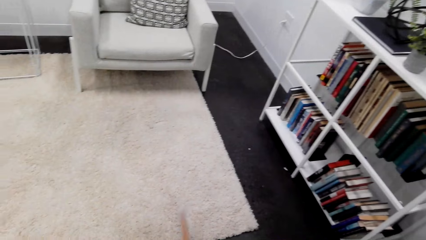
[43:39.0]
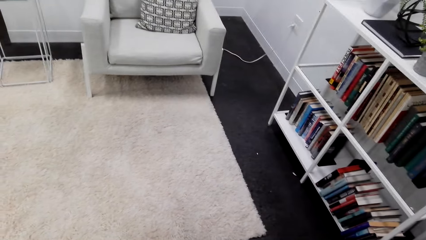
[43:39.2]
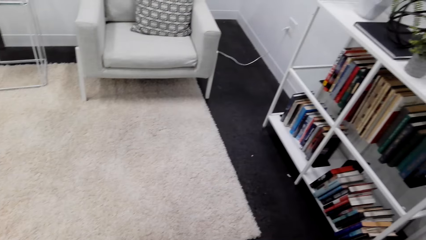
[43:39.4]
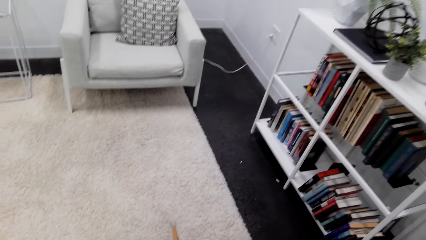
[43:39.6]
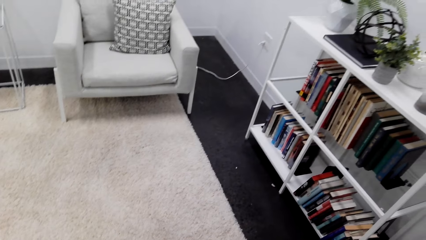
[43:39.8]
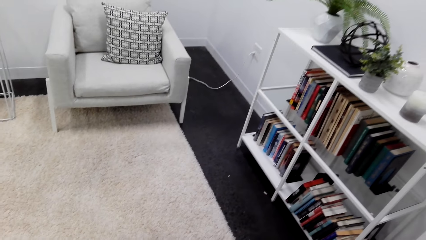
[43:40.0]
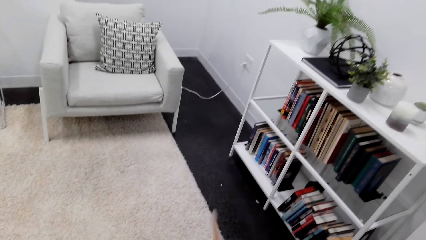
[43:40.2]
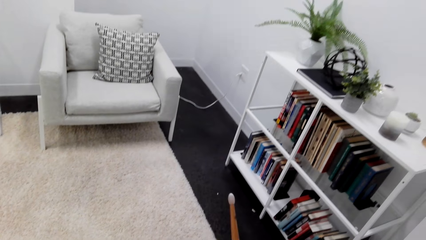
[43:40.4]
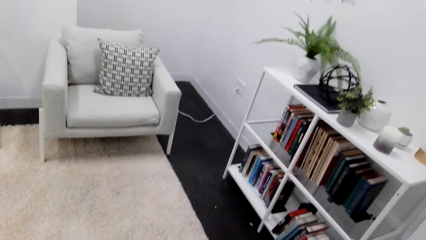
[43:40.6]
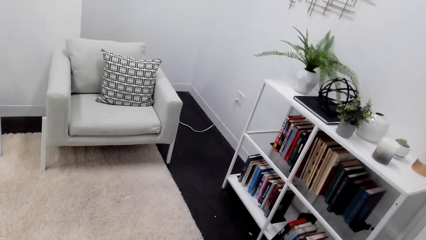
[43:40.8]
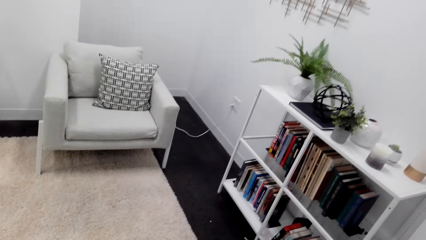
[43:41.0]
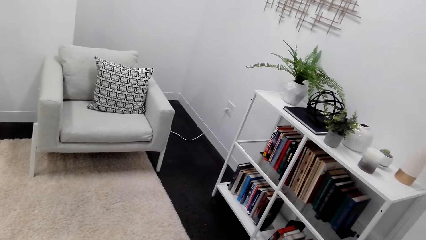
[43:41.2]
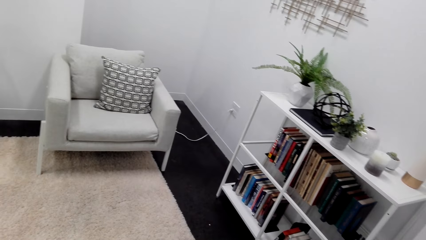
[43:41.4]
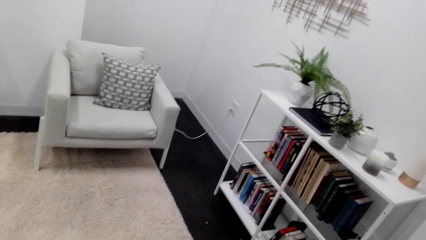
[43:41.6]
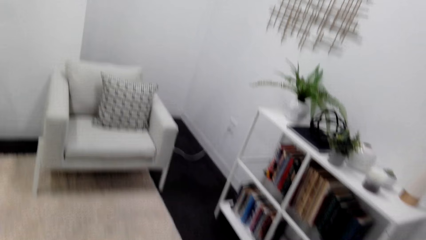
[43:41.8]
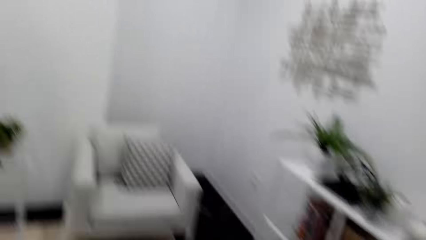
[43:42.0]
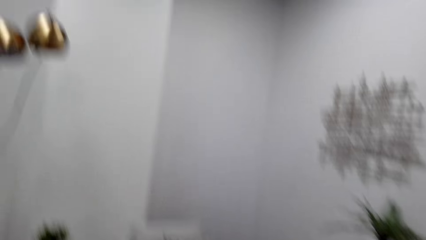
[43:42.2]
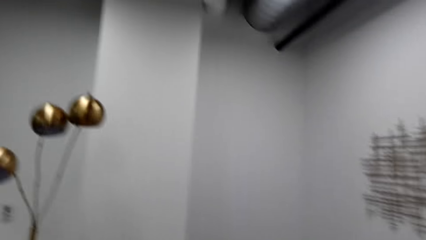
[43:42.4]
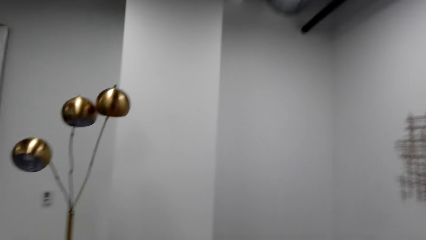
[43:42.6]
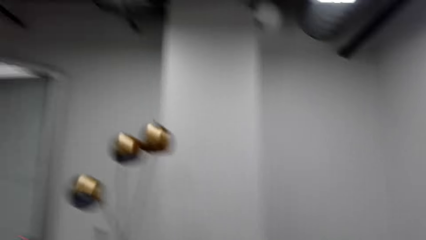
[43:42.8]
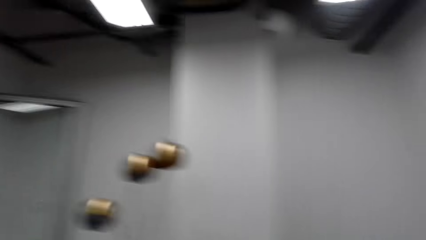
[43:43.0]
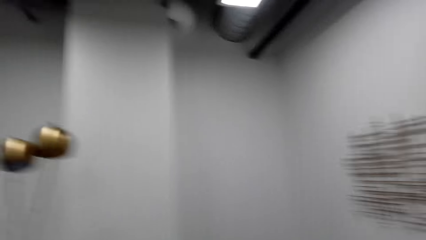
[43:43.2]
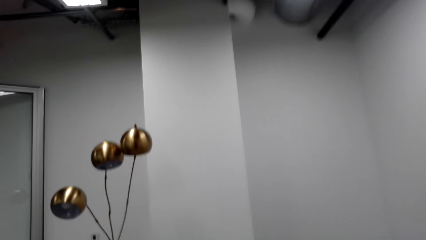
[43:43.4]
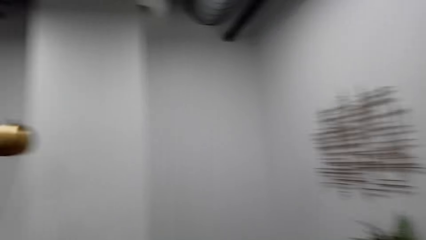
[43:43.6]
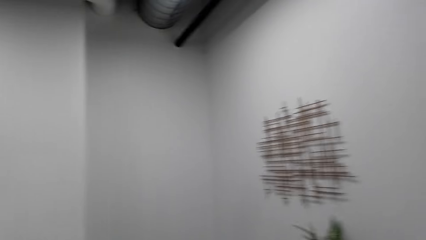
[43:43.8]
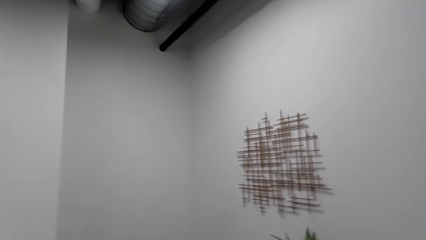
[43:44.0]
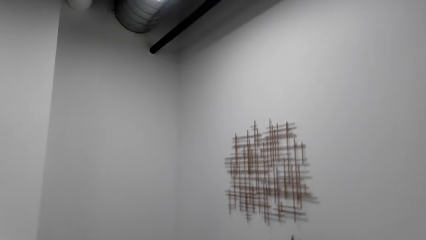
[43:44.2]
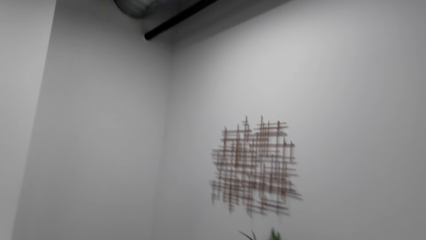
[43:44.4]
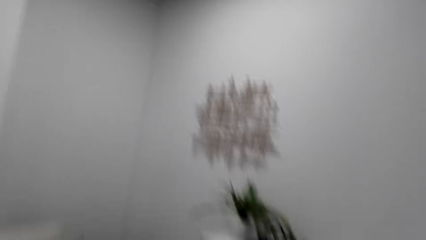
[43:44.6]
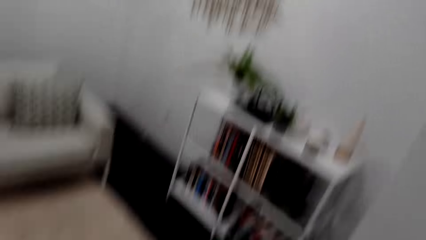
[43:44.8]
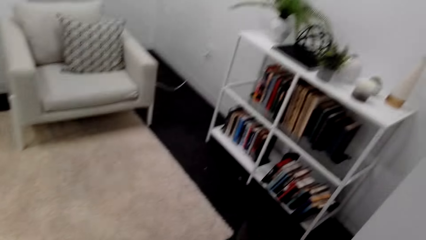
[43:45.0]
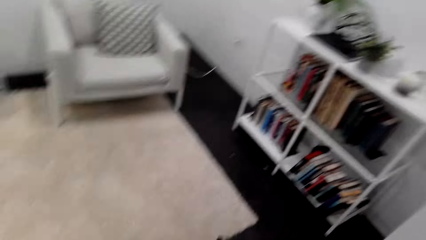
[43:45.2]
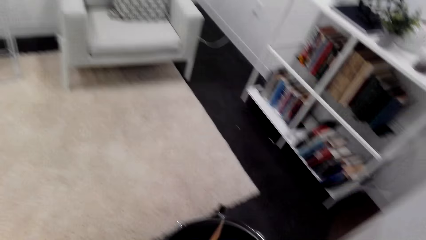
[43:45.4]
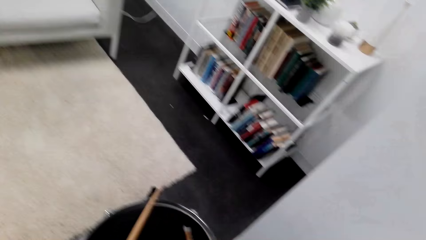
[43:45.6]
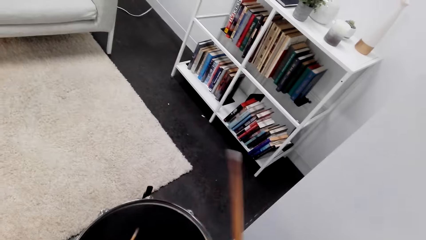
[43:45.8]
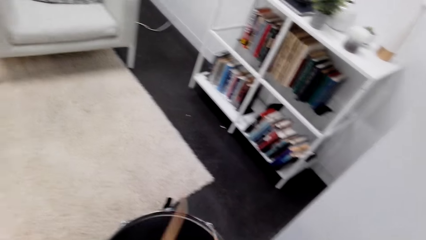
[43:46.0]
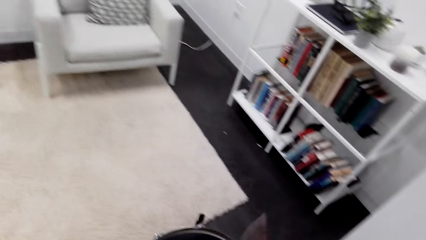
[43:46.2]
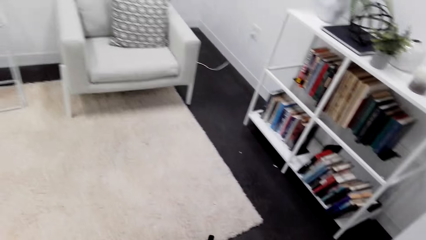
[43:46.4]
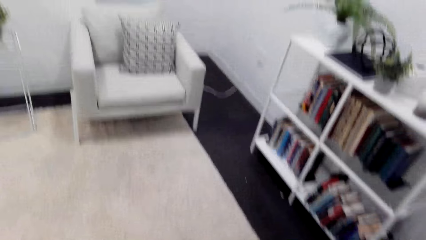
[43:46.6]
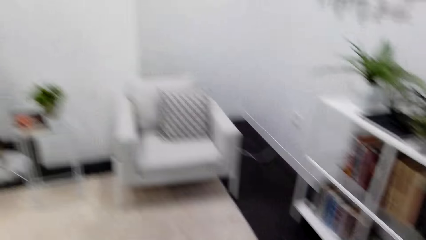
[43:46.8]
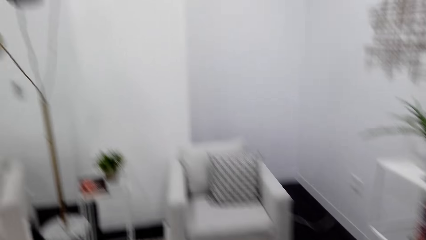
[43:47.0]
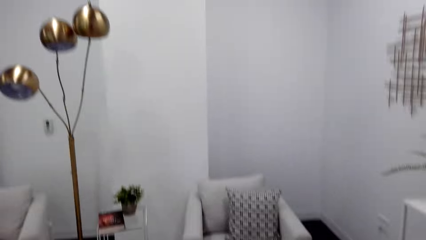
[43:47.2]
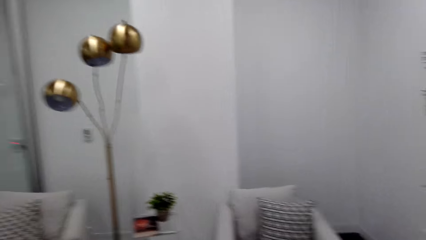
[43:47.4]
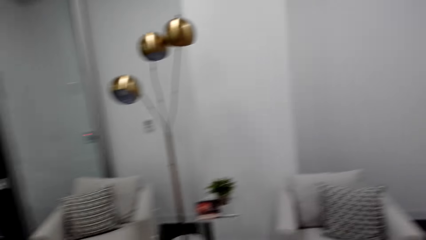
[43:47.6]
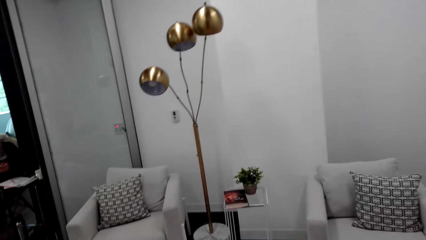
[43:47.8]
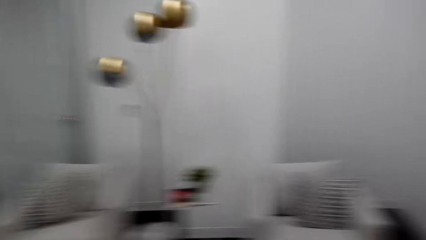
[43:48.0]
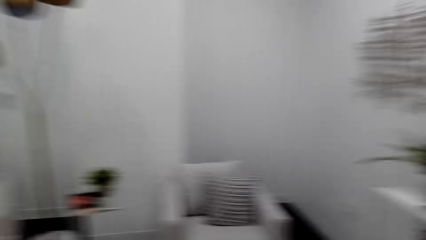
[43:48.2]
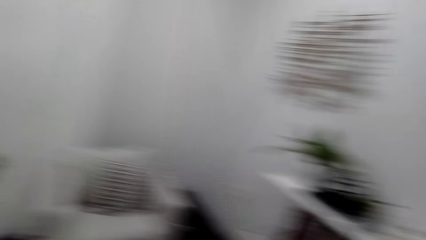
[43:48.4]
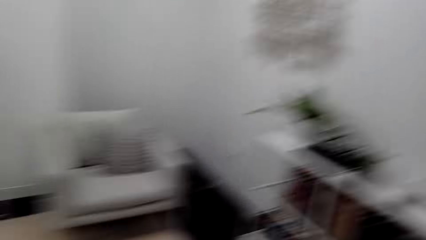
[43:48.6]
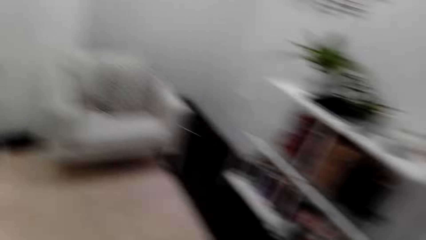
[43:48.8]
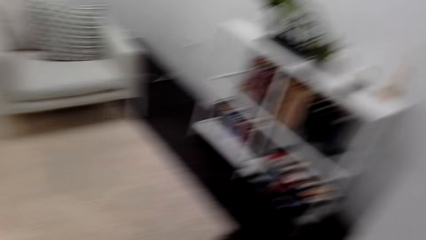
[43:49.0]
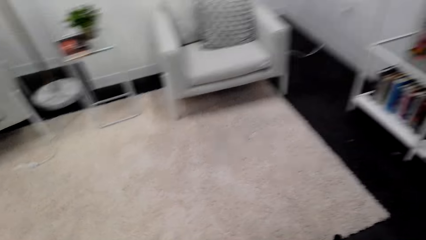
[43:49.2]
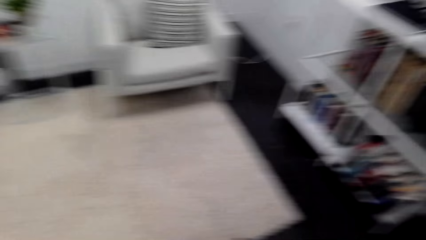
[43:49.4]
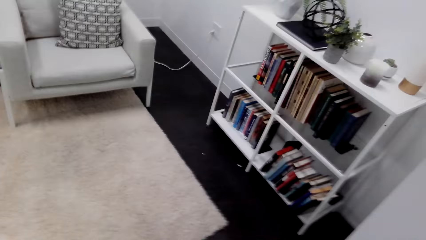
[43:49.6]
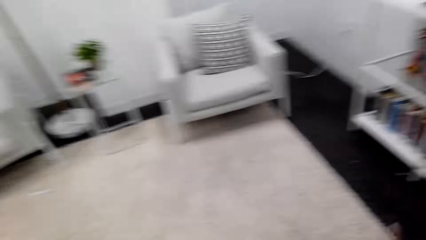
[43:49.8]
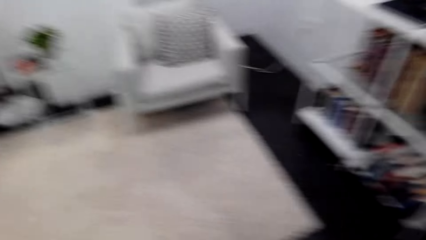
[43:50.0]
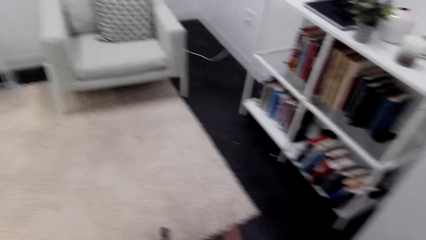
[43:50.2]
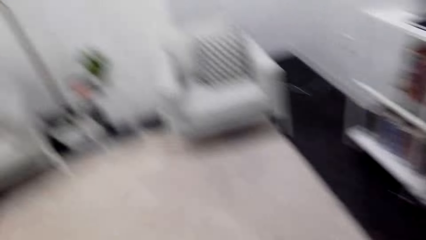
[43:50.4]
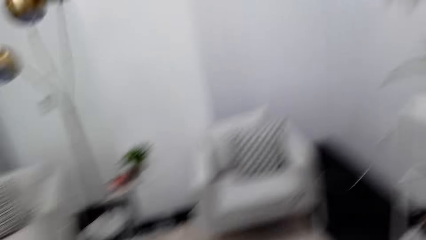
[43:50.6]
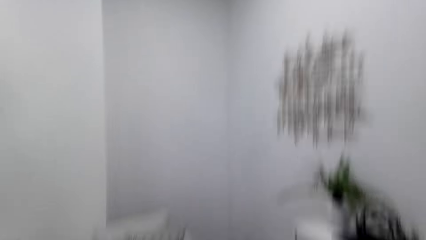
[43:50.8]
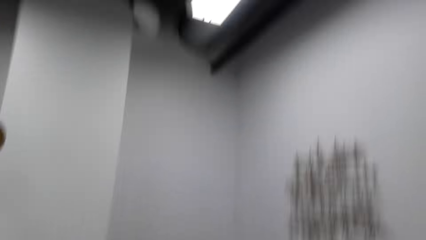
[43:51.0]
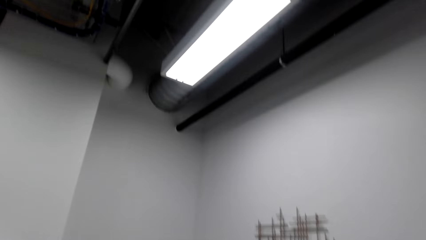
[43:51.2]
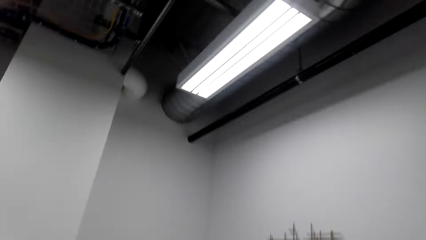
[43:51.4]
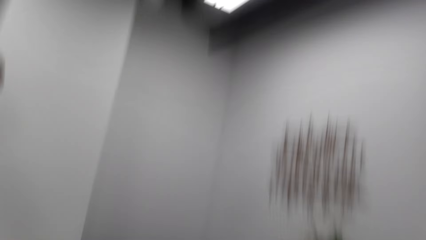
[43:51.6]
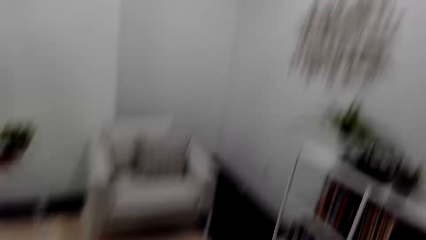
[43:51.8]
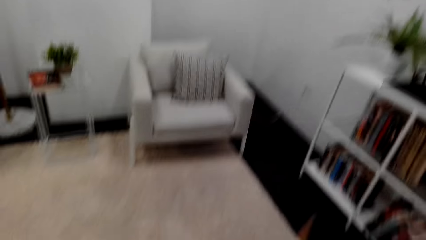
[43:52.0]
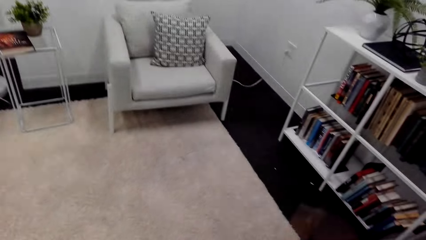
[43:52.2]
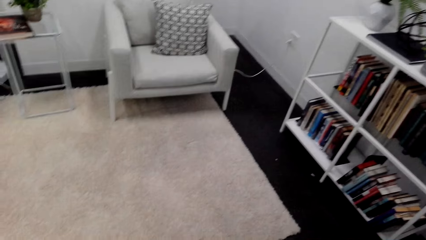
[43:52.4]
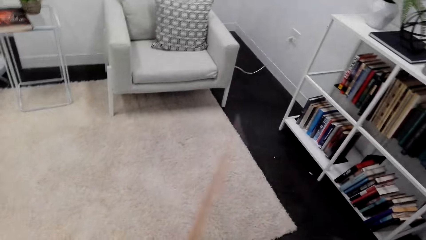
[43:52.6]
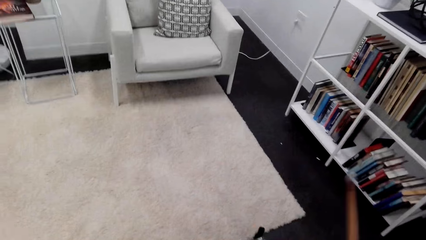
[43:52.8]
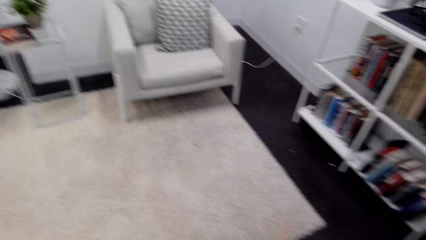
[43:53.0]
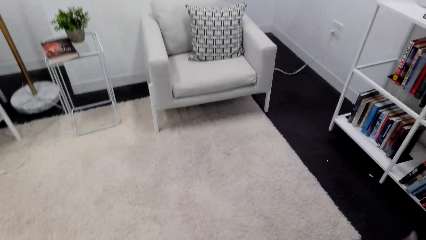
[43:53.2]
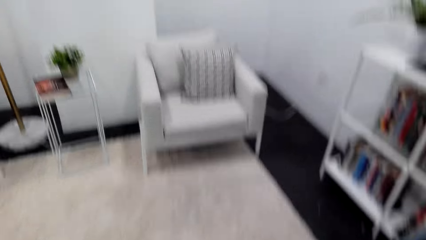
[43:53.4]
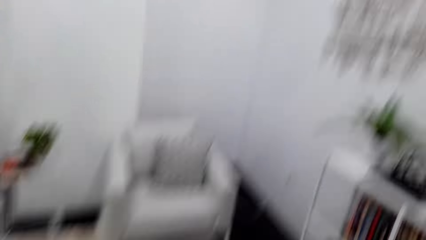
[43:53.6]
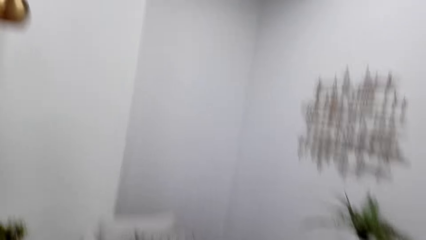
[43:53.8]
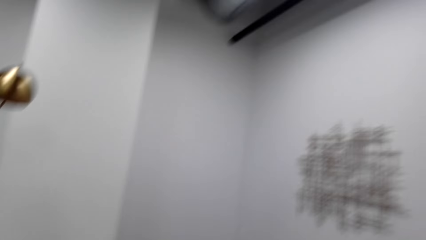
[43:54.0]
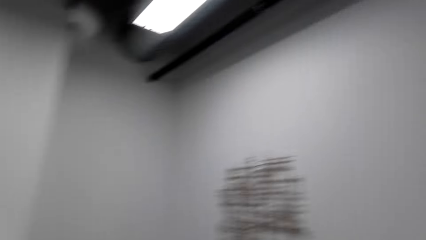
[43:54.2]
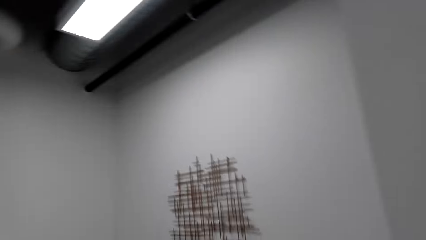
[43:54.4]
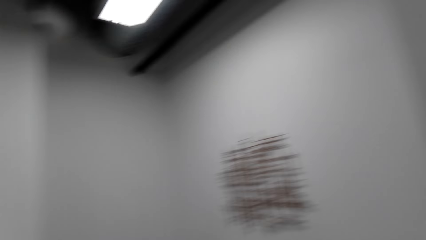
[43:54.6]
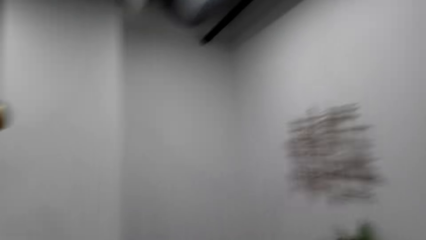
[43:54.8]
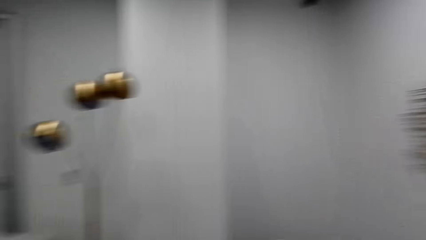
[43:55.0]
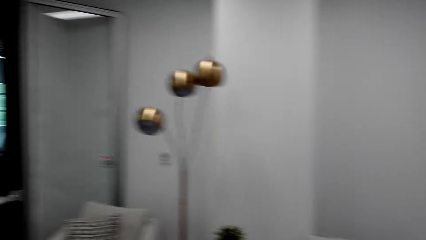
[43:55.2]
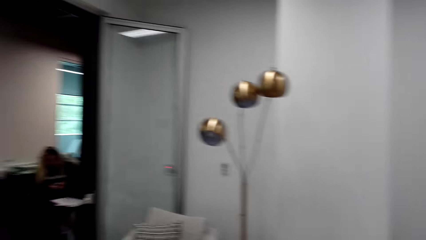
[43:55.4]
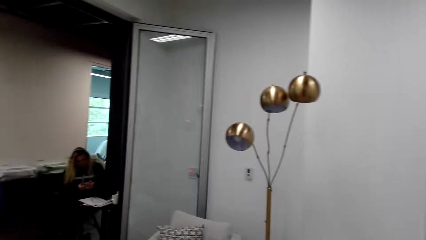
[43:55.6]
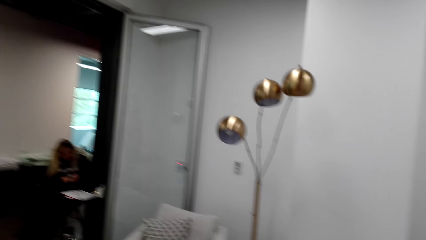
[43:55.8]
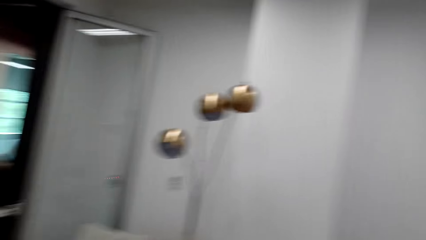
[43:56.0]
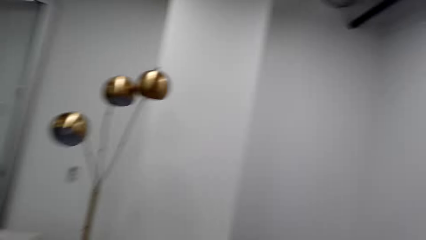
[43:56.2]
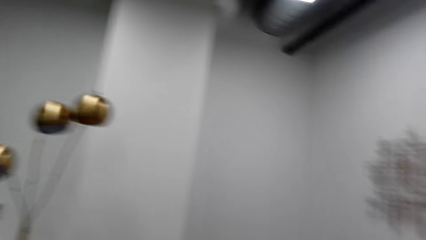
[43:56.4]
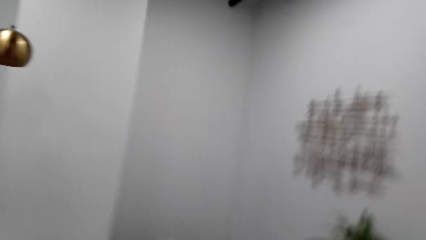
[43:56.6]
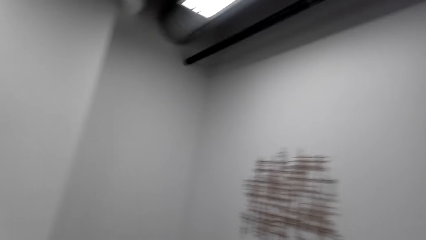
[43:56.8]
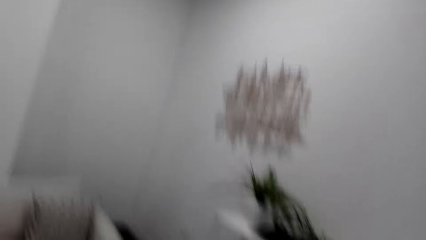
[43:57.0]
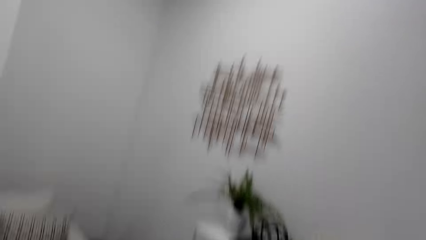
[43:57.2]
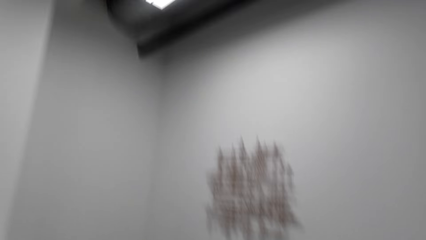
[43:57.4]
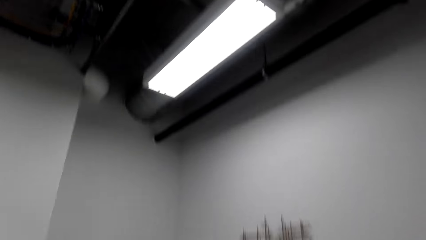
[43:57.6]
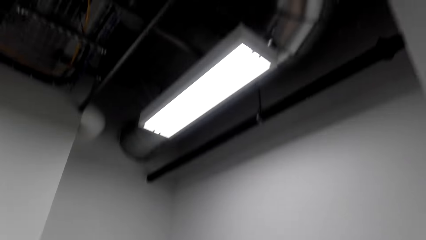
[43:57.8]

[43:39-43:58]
The camera wearer beats the drum and looks around. They beat the drum and look around. They beat the drum and hit the drum sticks together. They beat the drum and look around.
